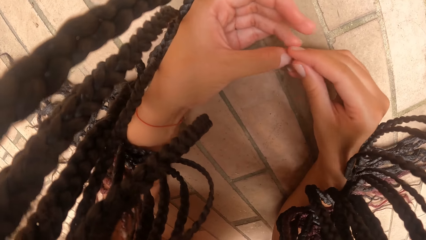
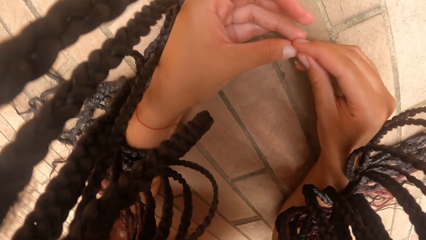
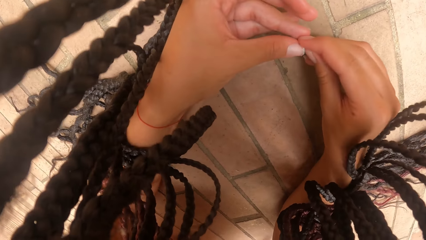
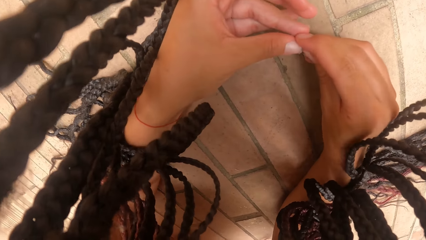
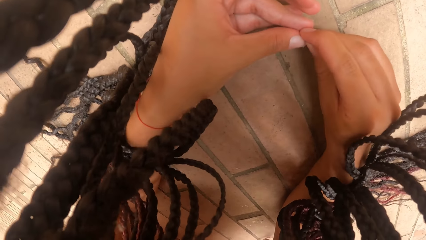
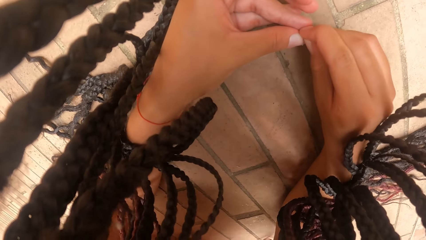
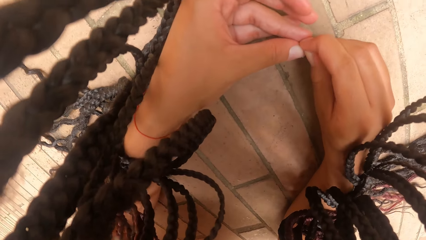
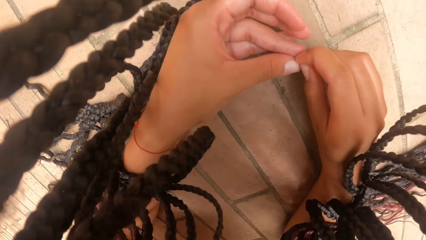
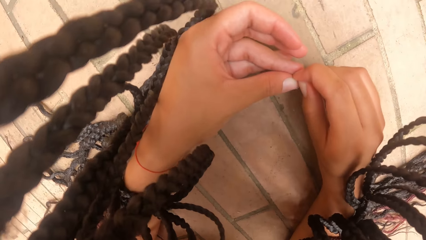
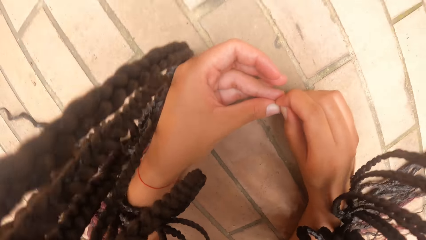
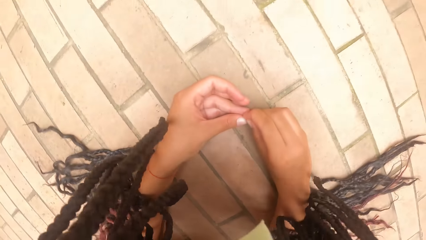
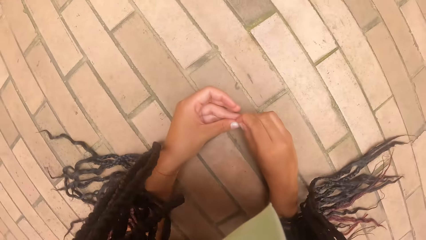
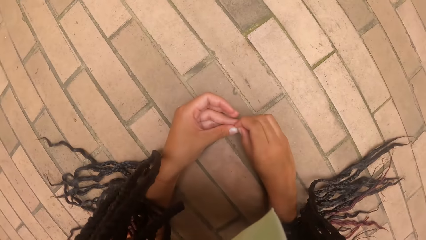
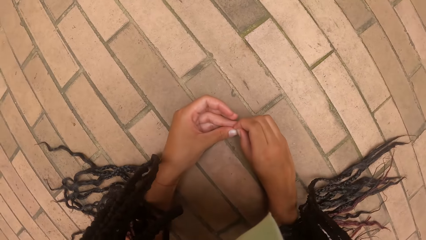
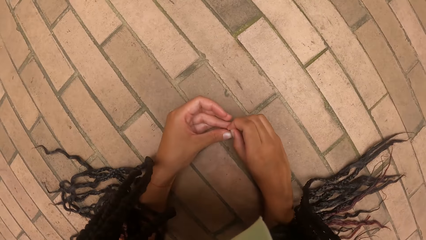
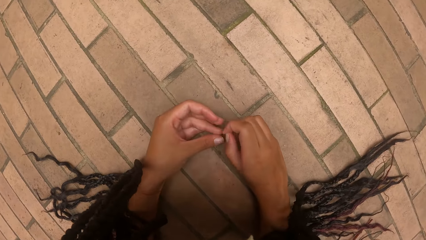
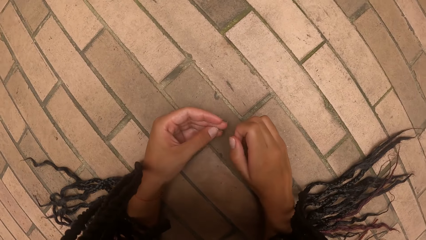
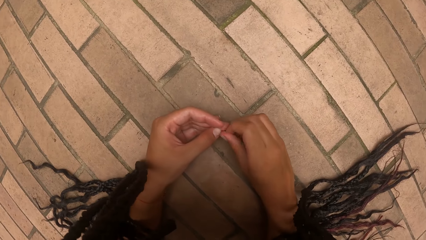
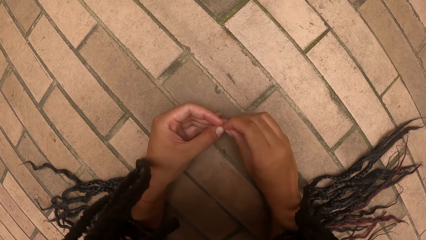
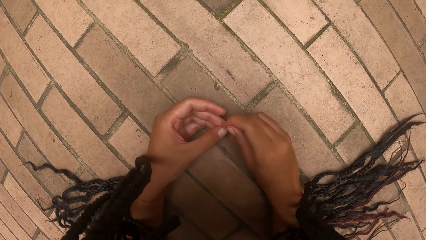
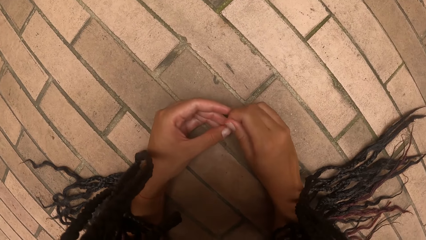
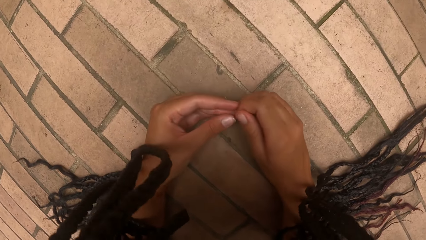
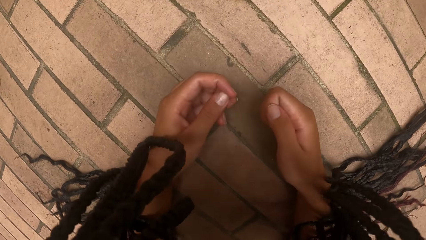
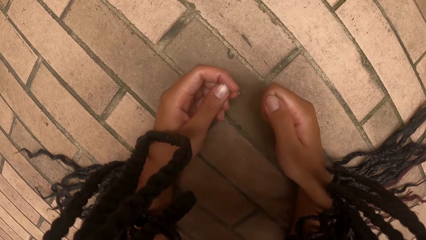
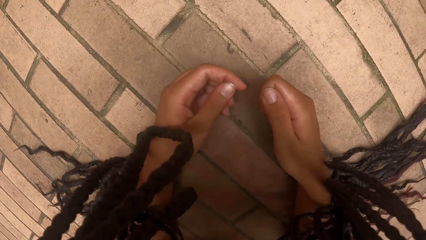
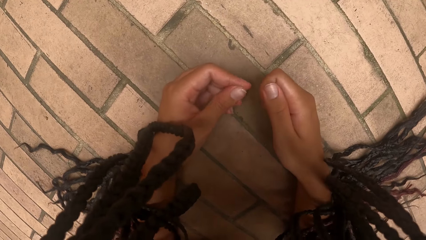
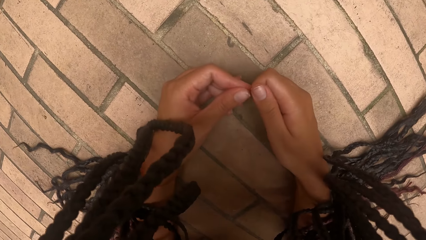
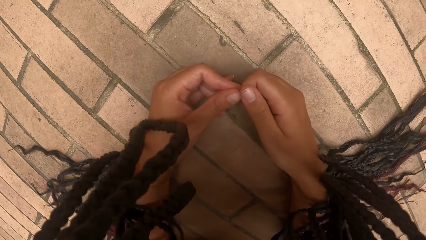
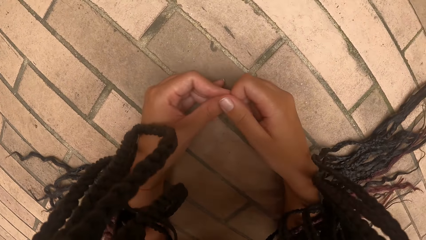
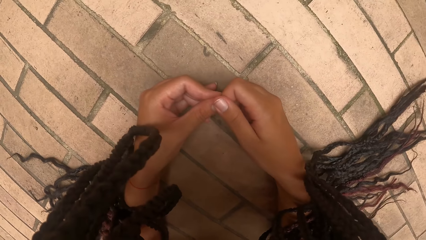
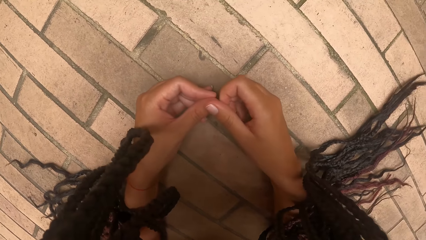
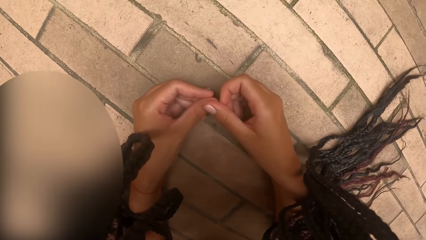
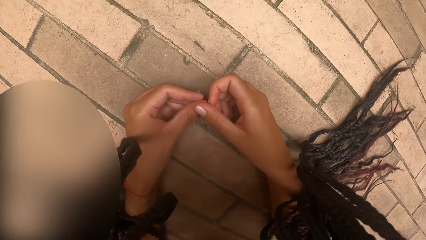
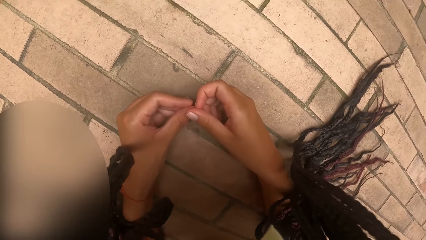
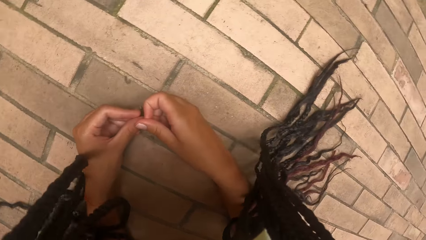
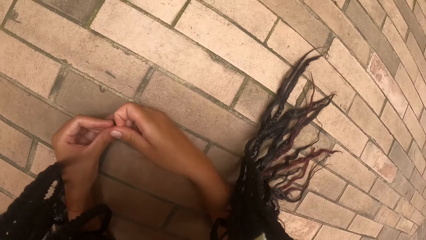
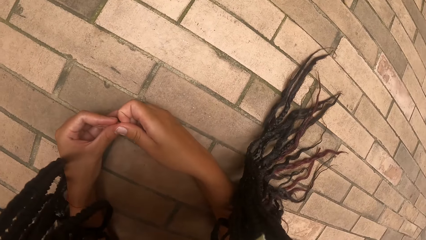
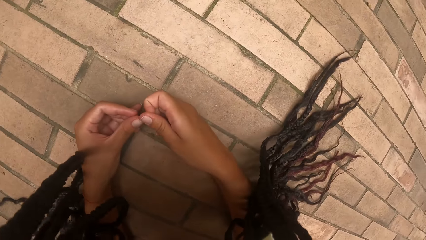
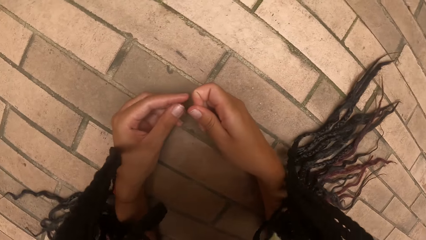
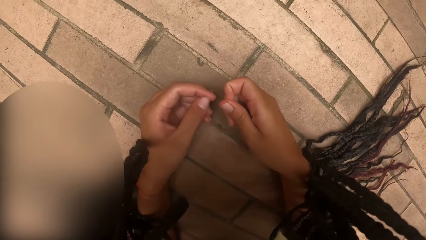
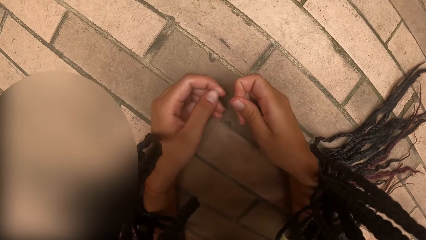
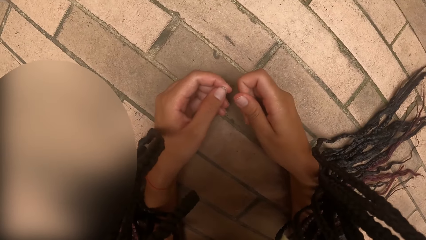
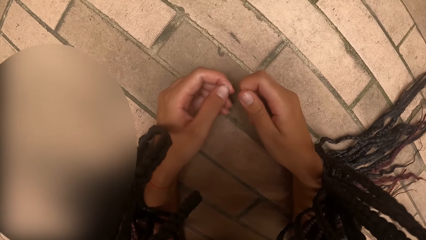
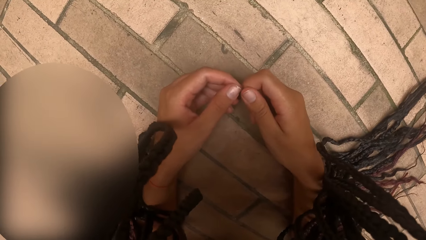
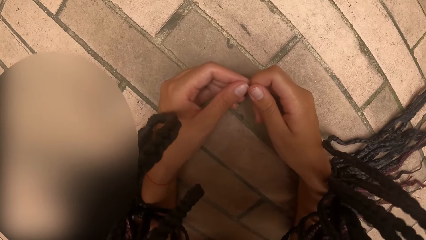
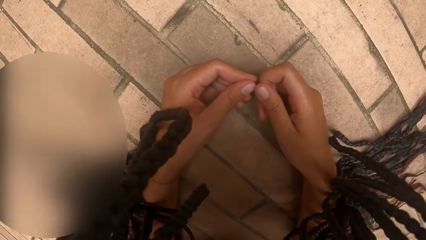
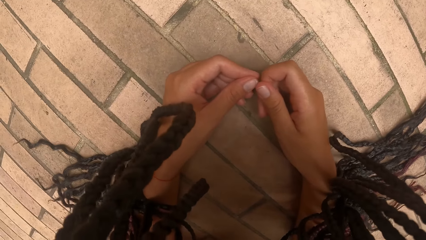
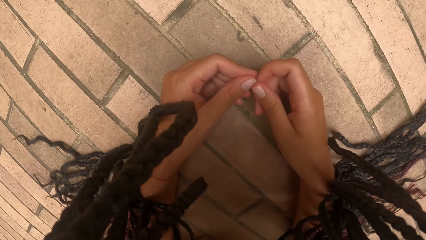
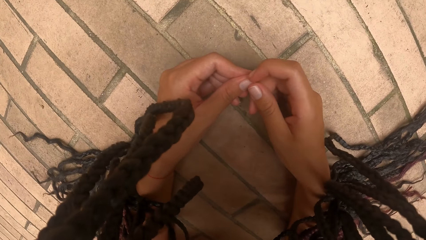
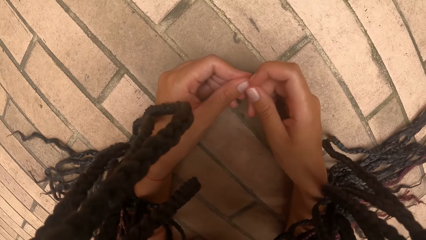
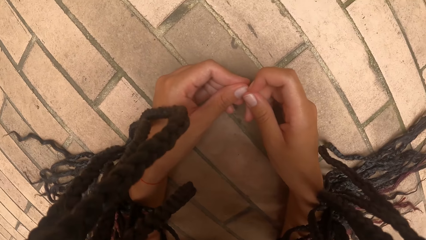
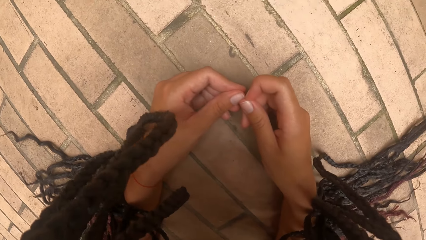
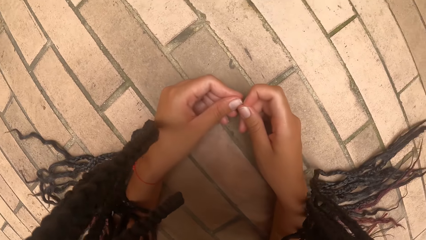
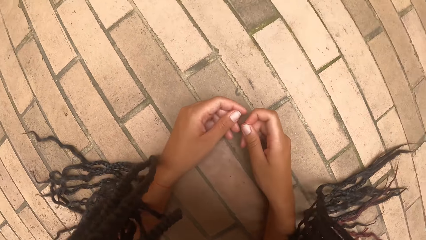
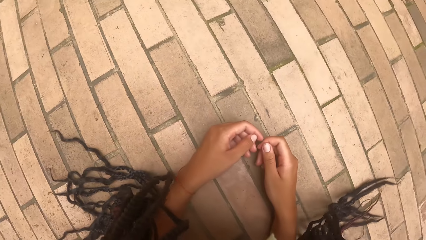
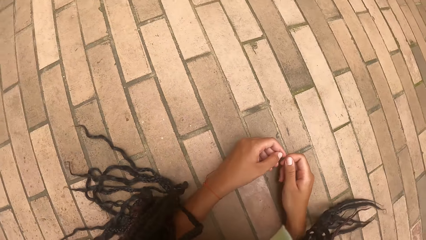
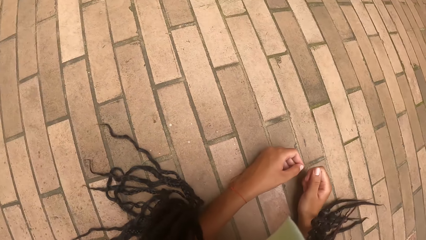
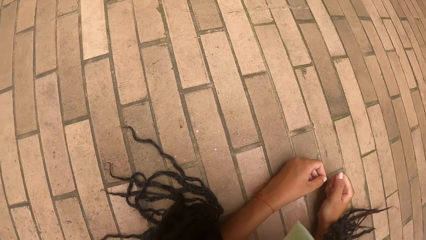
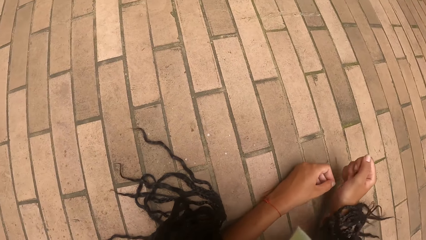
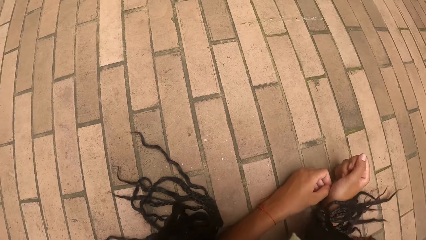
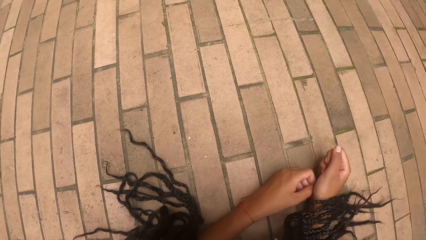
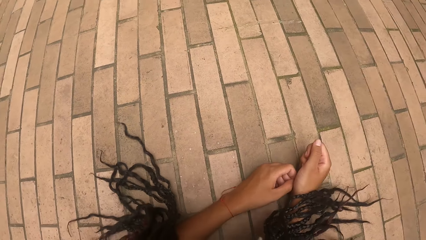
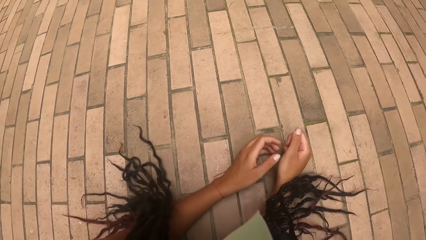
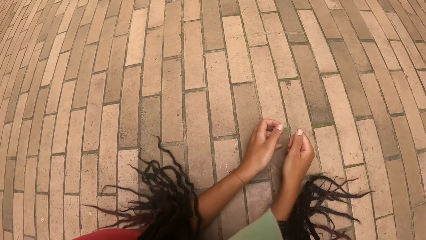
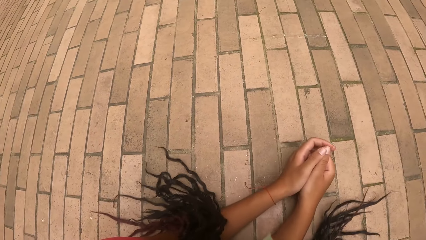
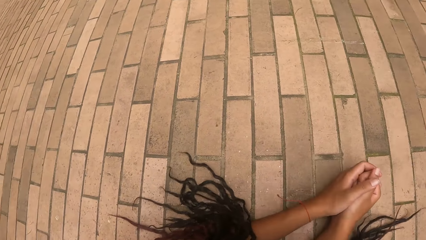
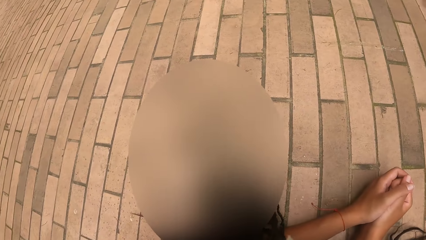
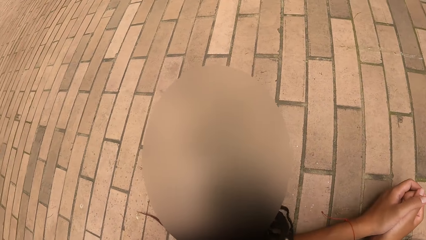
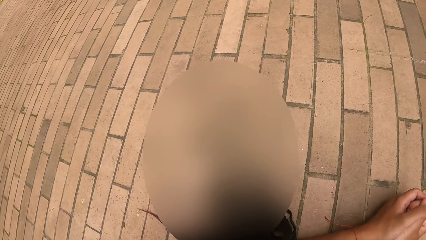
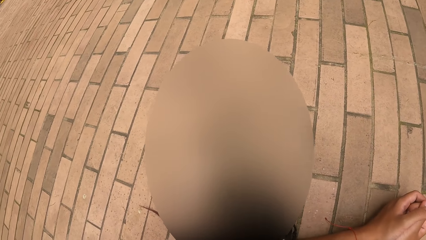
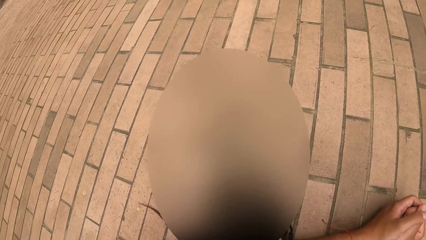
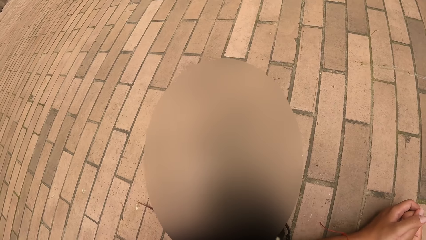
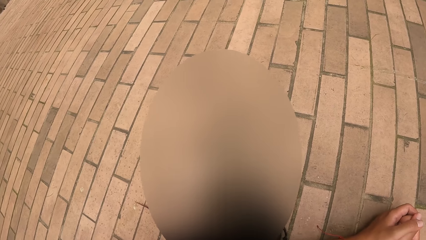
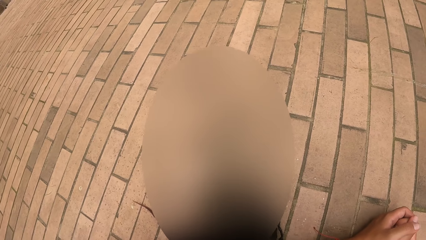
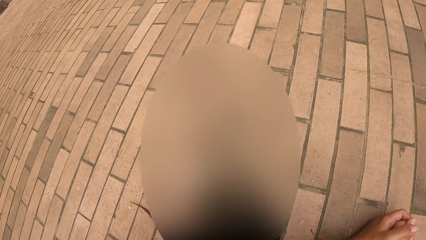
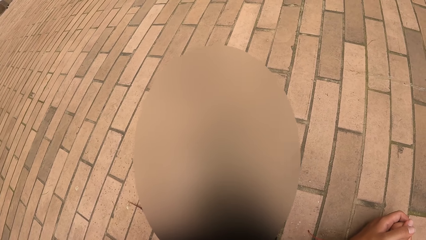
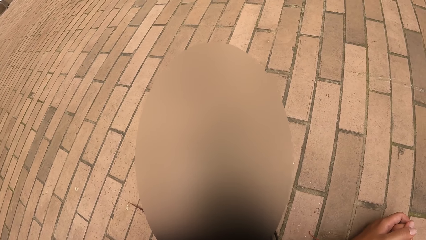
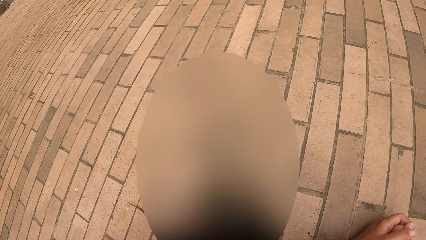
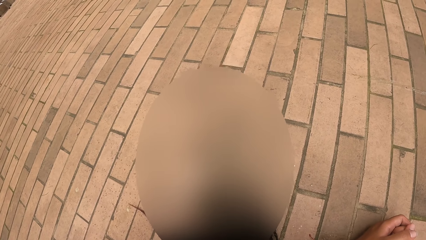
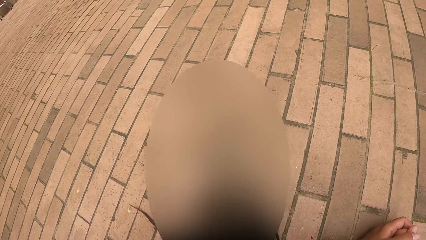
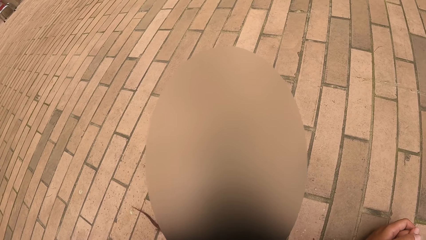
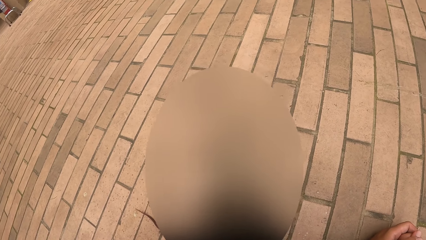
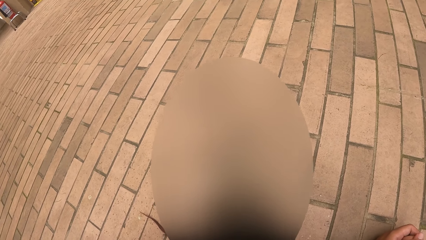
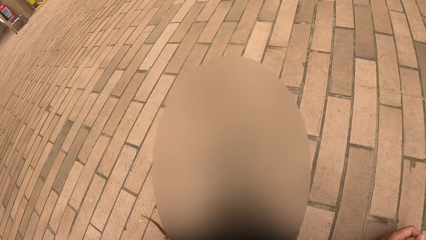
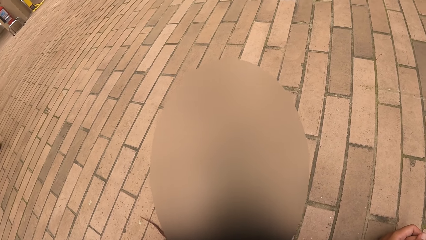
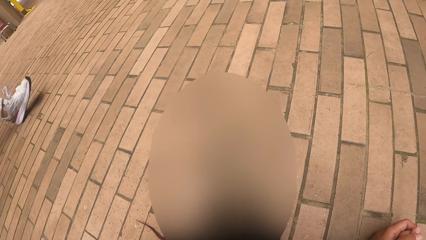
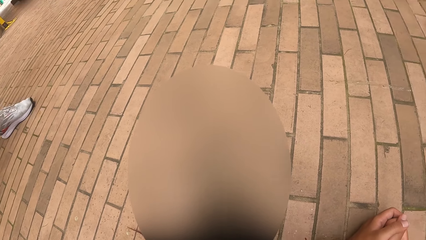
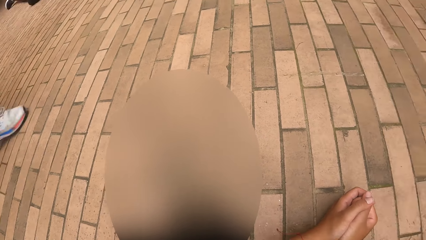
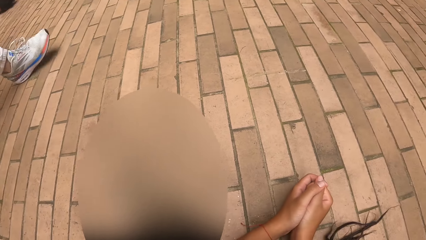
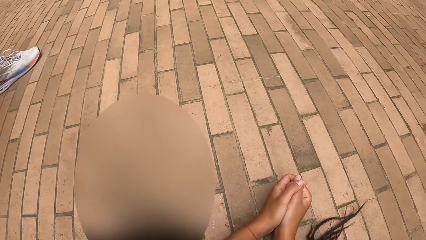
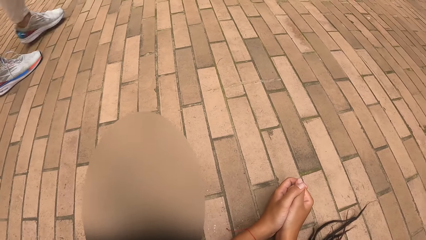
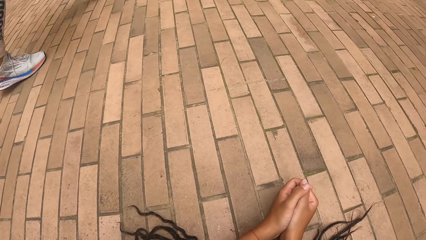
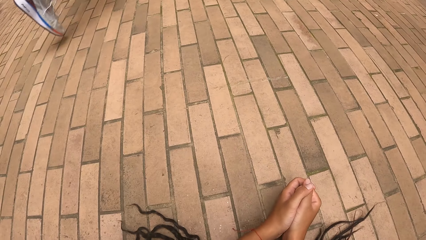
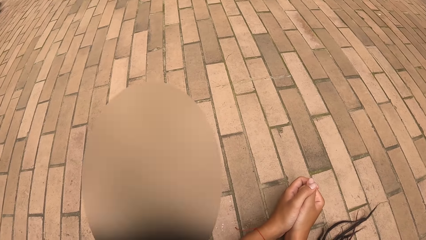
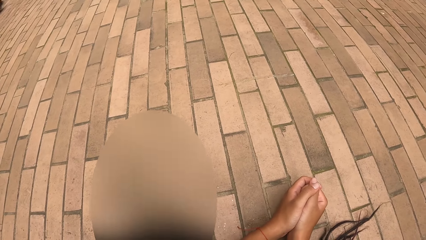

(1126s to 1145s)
The camera wearer moves their hands.
